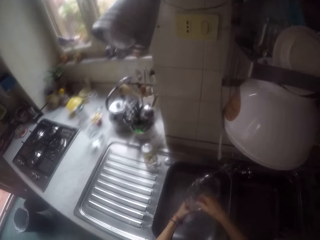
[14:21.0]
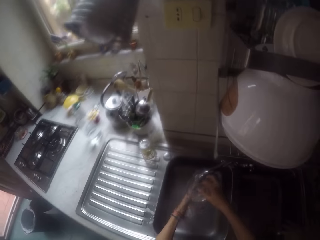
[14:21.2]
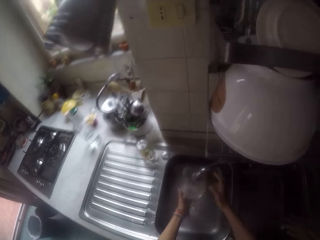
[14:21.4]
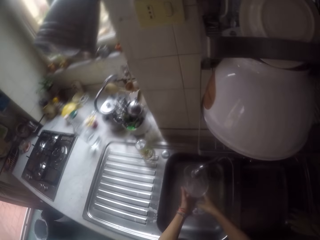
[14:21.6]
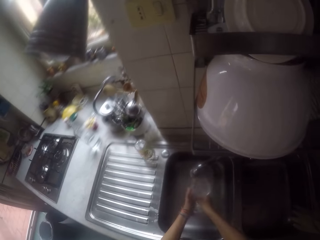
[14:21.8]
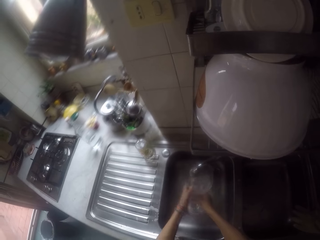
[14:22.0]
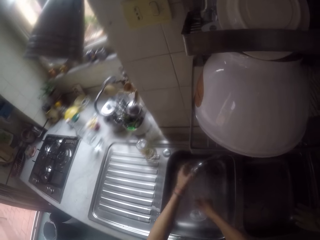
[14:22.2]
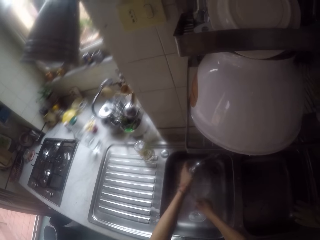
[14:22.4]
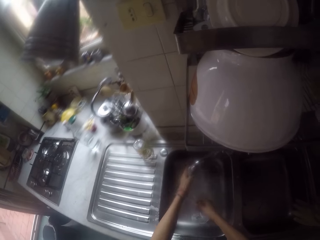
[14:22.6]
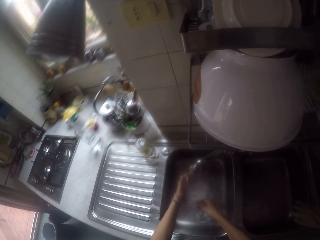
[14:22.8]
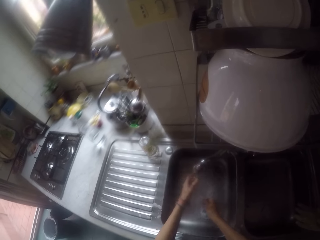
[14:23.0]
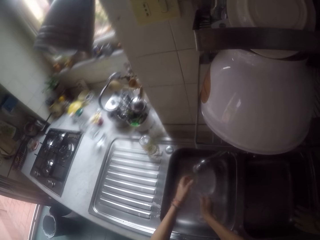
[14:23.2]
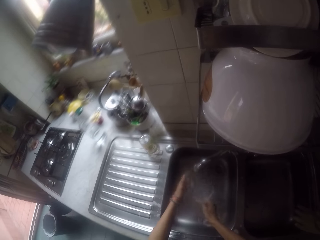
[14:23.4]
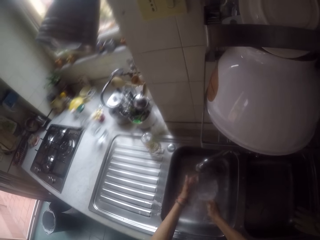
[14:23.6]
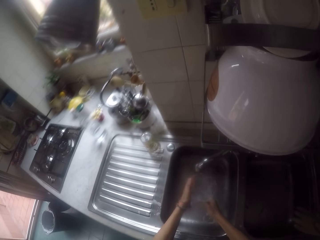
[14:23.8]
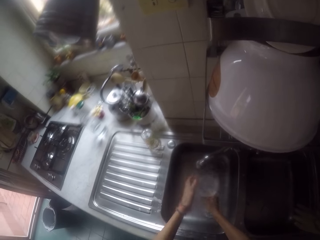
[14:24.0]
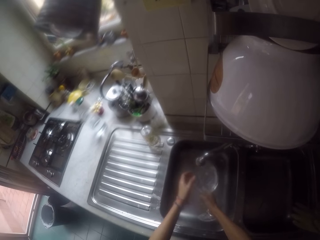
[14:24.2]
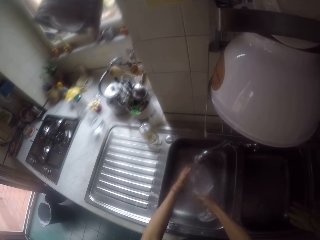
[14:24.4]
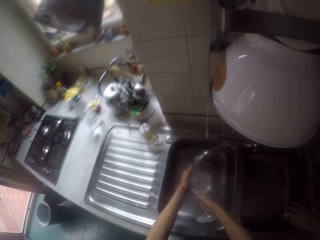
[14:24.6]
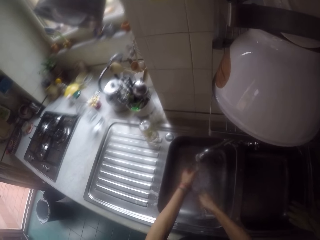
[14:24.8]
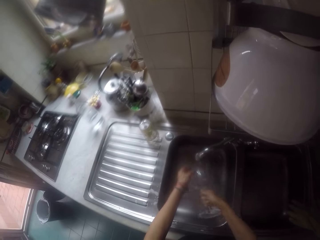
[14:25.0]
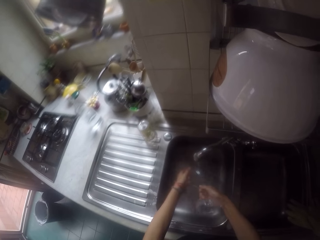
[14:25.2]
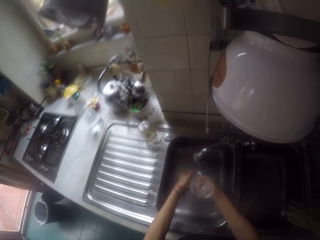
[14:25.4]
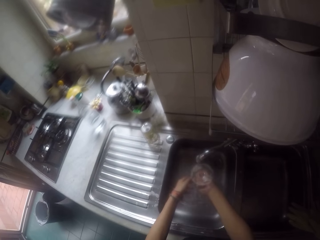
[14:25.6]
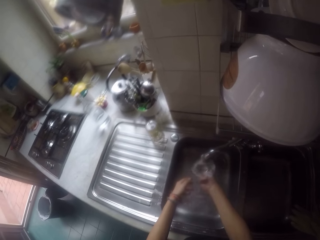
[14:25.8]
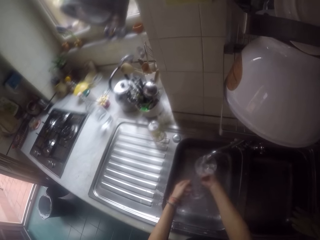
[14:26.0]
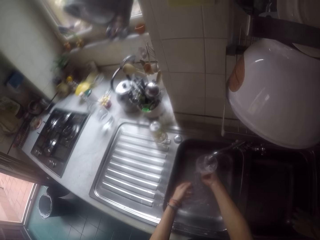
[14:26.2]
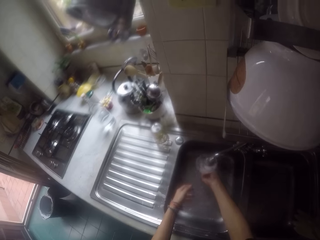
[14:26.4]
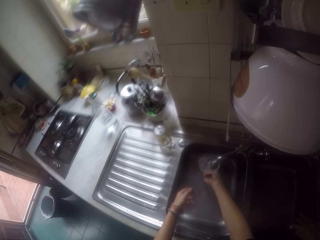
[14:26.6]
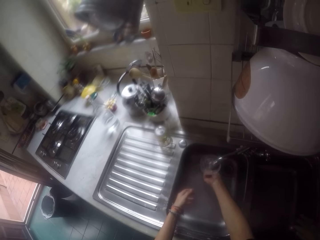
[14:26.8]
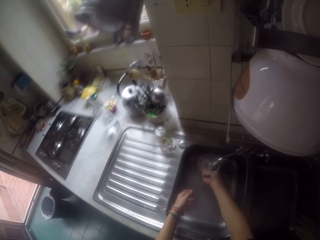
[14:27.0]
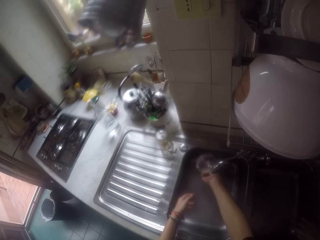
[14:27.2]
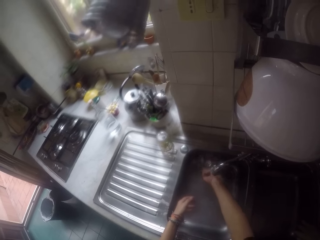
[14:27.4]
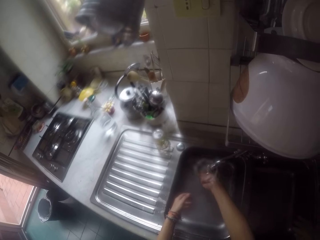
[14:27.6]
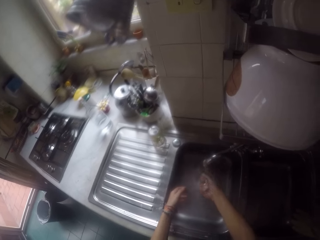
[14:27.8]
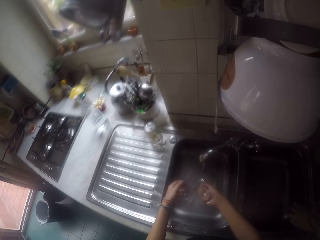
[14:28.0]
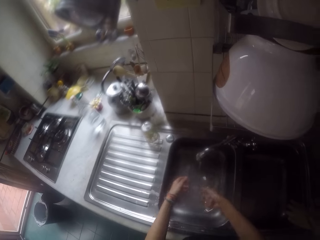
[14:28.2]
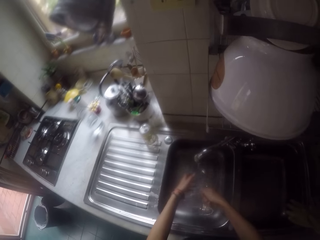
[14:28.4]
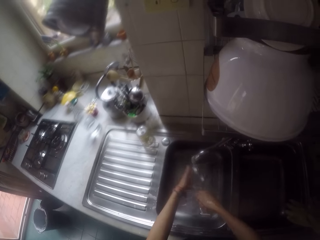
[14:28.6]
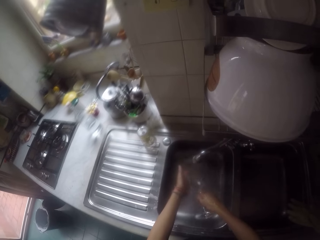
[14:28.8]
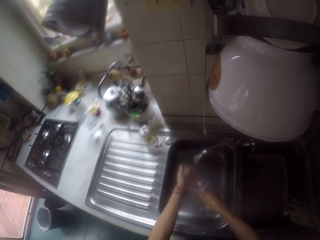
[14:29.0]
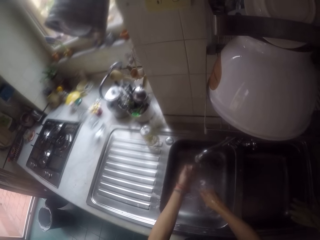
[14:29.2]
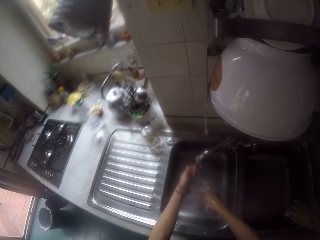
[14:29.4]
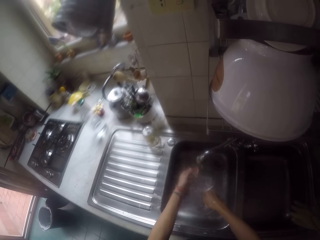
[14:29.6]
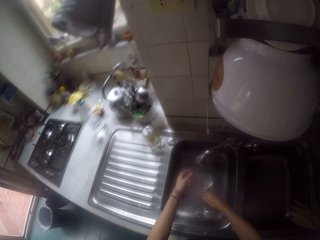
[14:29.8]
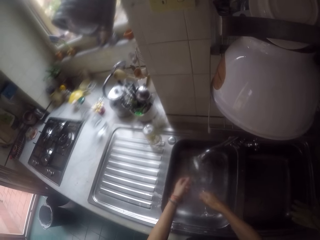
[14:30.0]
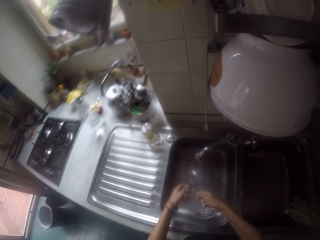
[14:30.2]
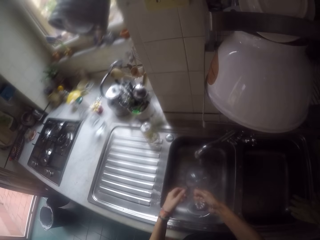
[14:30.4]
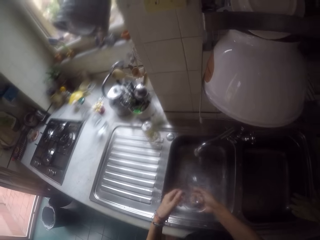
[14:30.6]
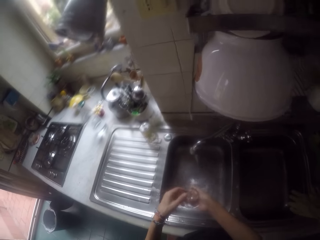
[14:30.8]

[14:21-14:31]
The camera wearer washes the glass in the sink.

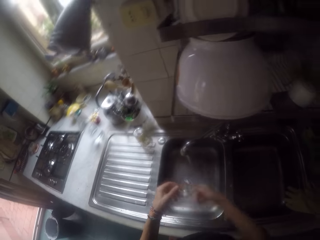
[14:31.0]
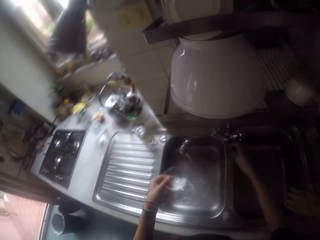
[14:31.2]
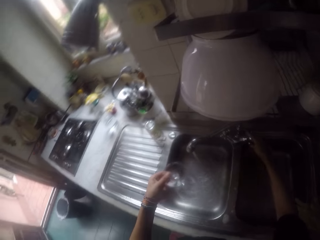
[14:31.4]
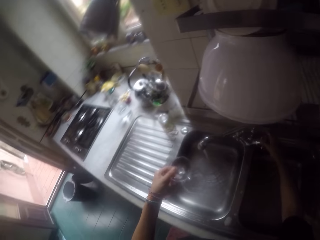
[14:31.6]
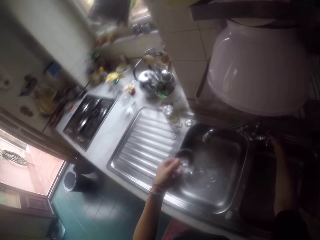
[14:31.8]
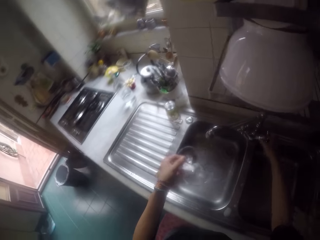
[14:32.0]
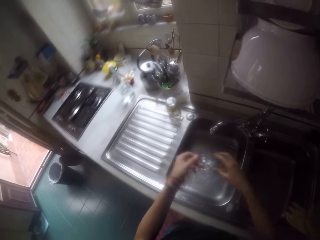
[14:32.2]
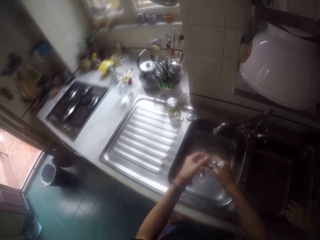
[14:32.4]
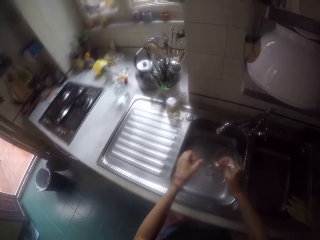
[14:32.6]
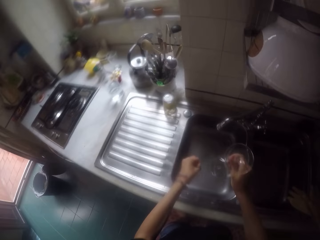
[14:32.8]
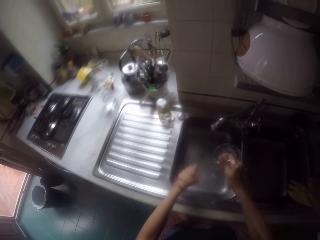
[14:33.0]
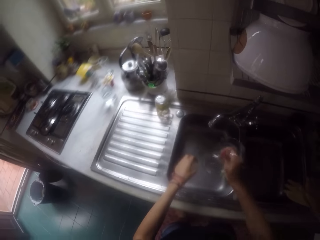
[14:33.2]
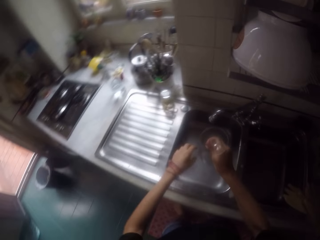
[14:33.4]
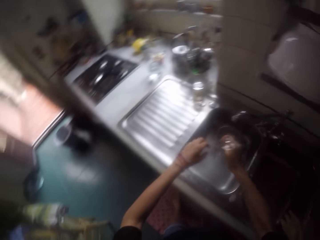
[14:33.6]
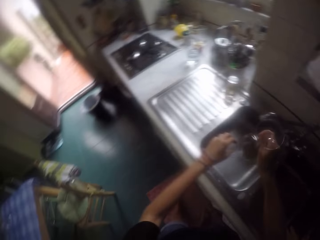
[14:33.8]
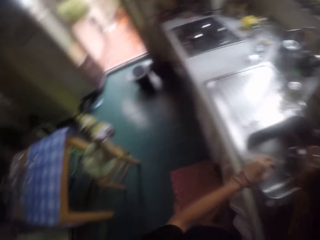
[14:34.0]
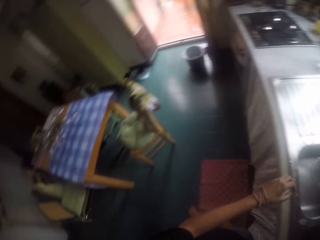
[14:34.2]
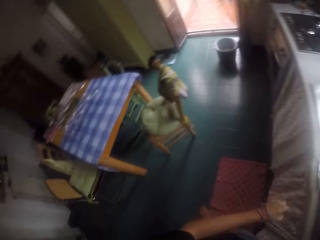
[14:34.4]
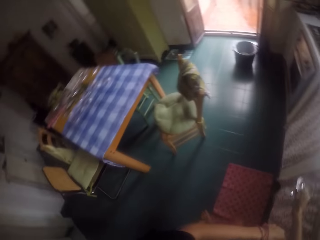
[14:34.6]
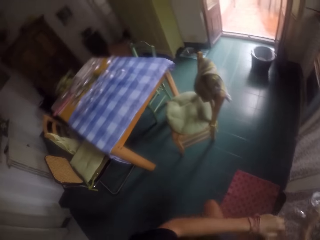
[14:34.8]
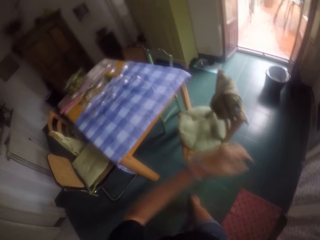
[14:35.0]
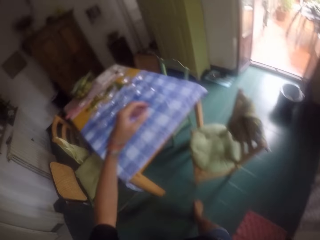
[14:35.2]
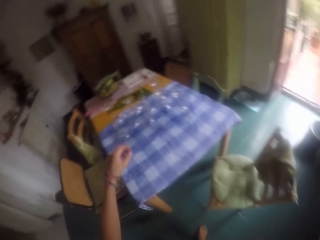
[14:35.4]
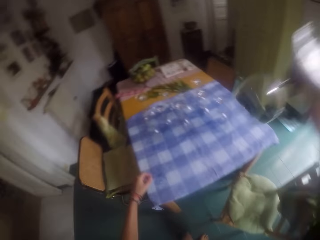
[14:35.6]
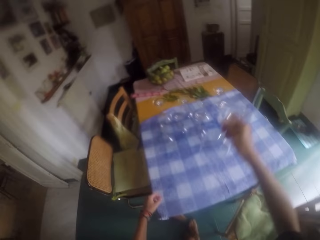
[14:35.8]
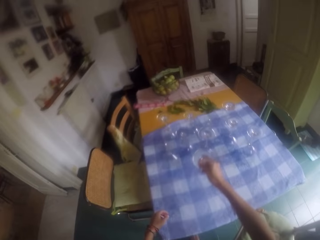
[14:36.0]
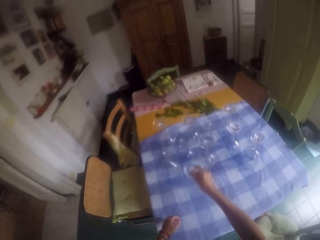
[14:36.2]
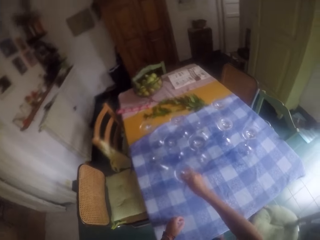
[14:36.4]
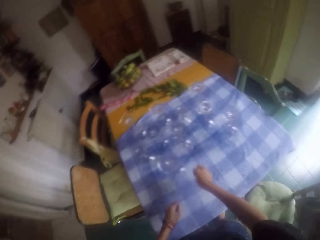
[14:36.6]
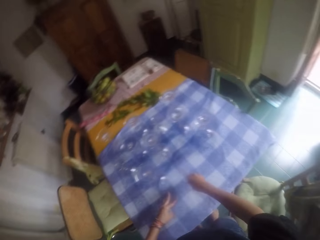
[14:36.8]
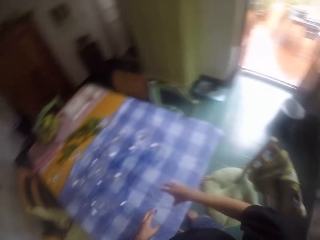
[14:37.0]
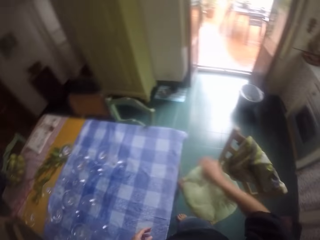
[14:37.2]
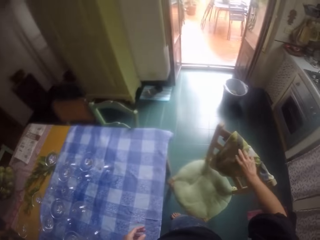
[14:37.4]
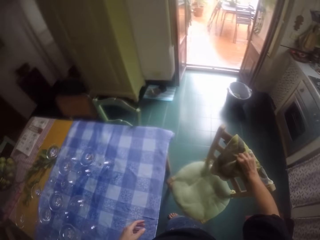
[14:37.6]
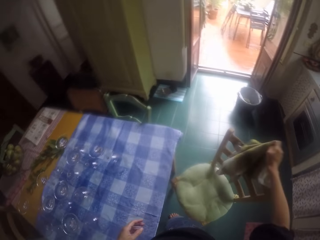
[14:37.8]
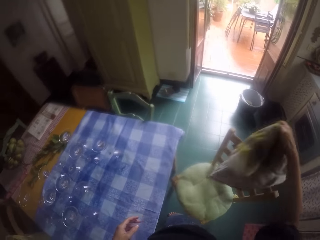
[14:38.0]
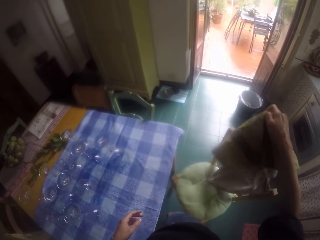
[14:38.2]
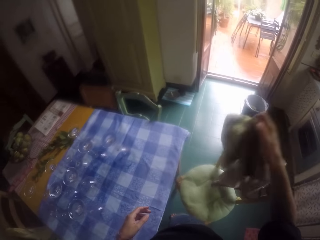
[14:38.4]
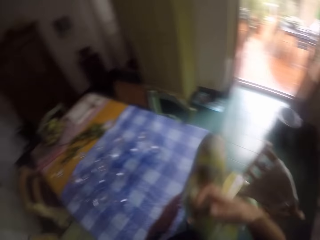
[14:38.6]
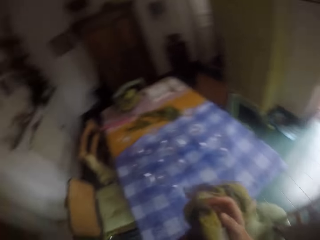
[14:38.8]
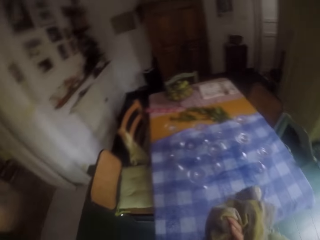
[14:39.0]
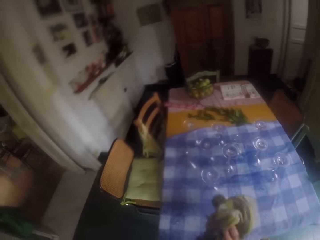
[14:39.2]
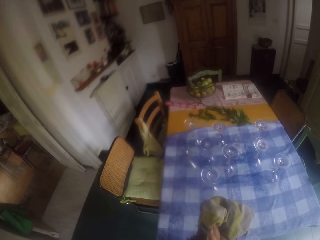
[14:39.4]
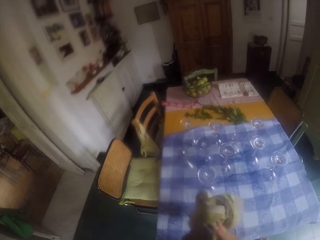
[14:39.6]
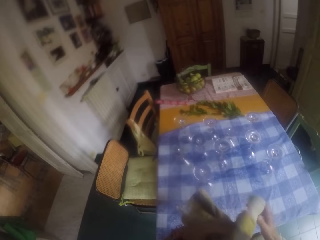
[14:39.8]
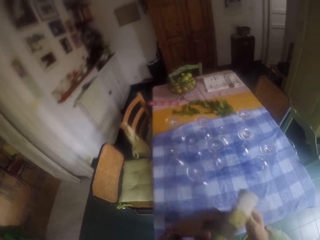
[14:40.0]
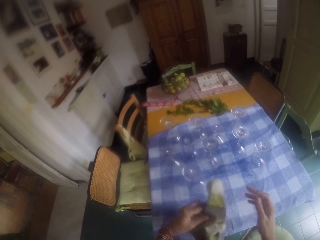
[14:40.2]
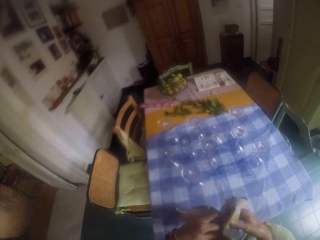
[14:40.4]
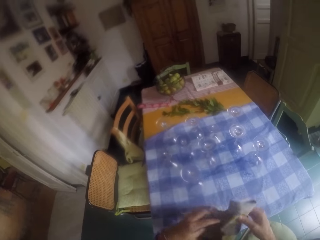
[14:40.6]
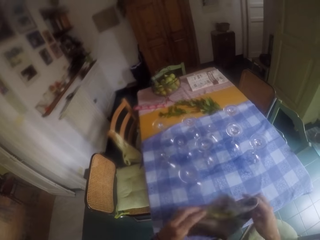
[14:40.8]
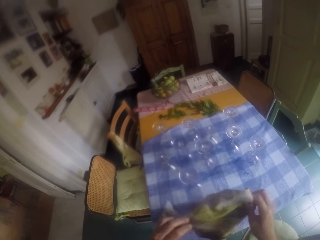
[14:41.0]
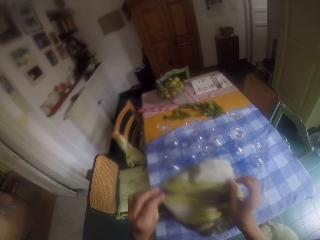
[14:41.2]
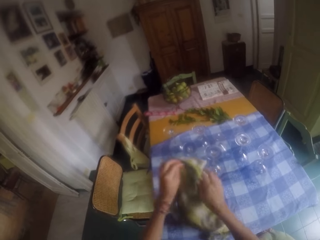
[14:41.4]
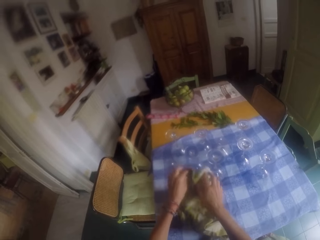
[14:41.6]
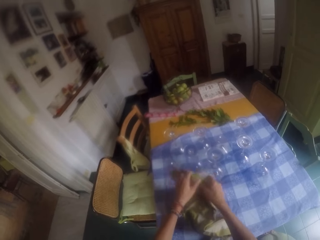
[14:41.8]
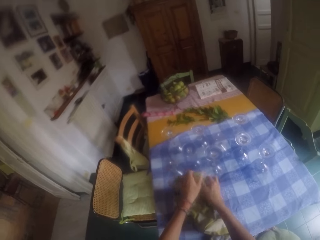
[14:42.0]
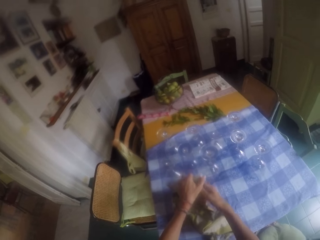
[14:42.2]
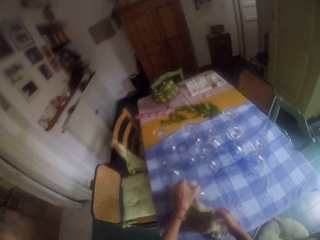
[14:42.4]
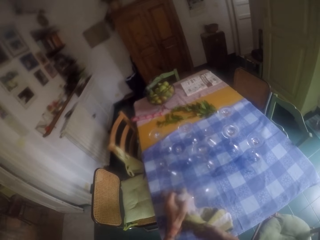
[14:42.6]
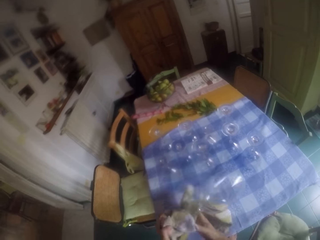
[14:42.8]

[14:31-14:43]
The camera wearer closes the sink tap. He shakes the glass to drain water. He walks around. He places the glass on the table. He picks up a kitchen towel. He wipes his hands with the kitchen towel. He wipes the glass with the kitchen towel.
